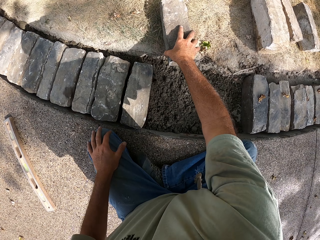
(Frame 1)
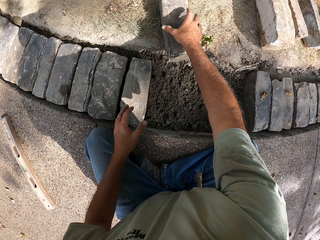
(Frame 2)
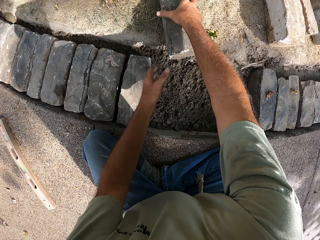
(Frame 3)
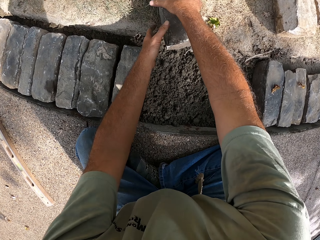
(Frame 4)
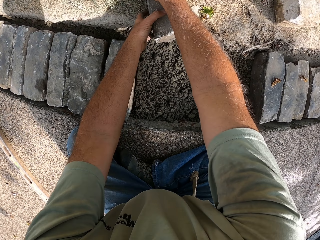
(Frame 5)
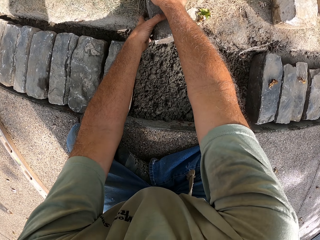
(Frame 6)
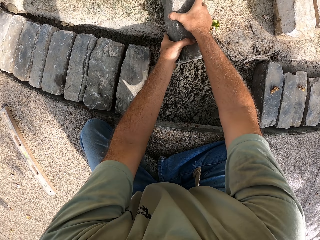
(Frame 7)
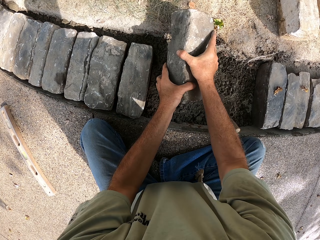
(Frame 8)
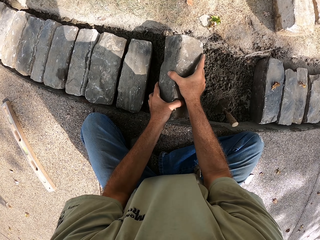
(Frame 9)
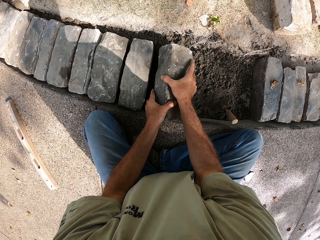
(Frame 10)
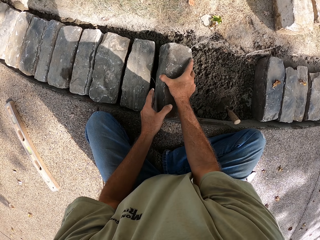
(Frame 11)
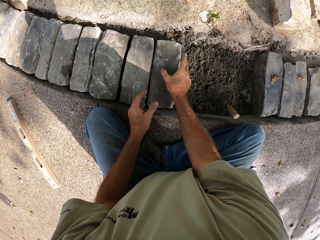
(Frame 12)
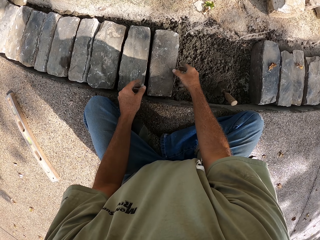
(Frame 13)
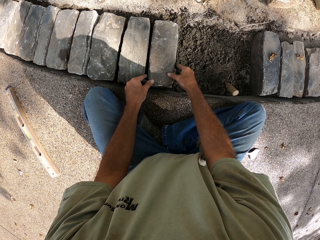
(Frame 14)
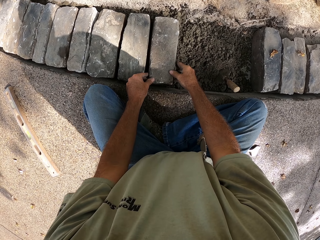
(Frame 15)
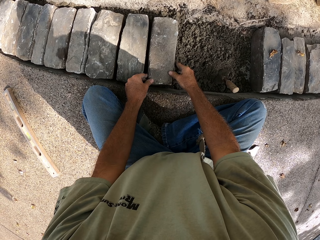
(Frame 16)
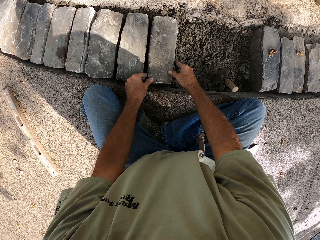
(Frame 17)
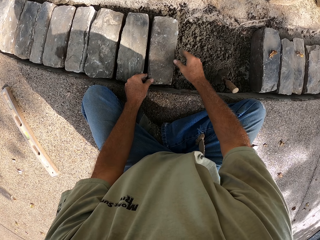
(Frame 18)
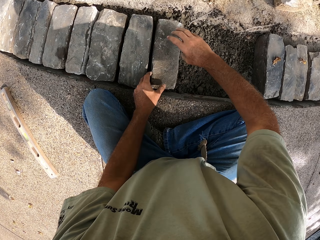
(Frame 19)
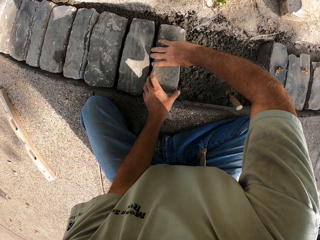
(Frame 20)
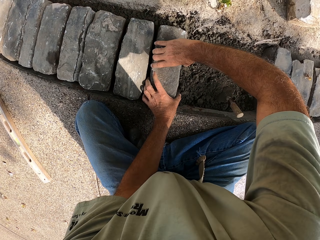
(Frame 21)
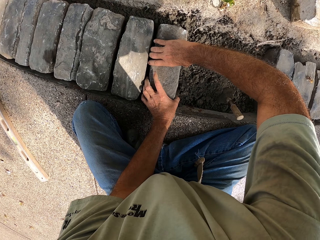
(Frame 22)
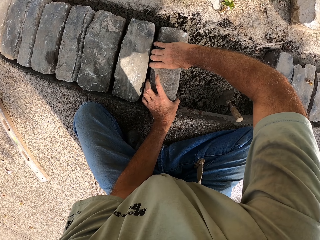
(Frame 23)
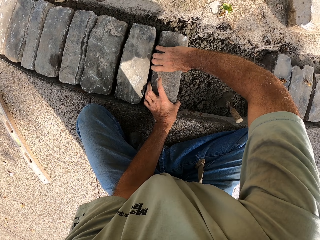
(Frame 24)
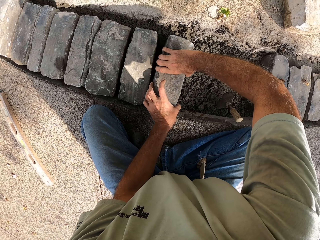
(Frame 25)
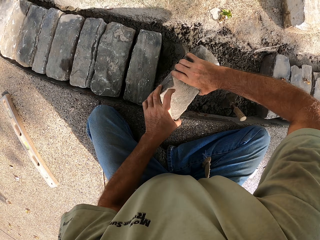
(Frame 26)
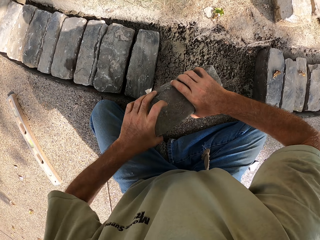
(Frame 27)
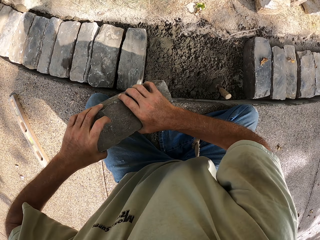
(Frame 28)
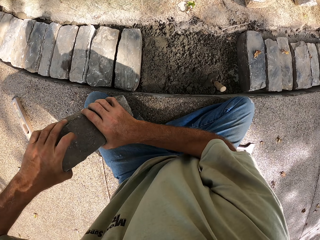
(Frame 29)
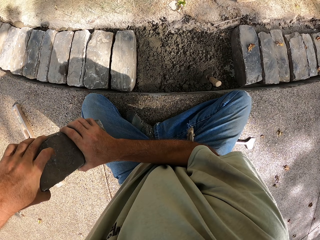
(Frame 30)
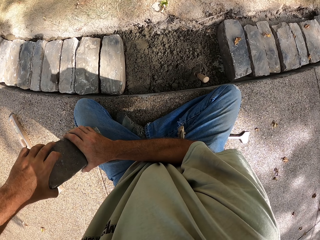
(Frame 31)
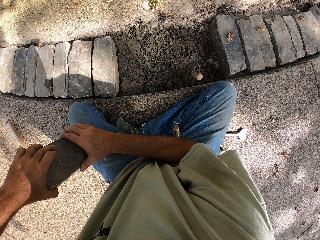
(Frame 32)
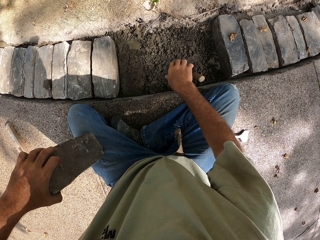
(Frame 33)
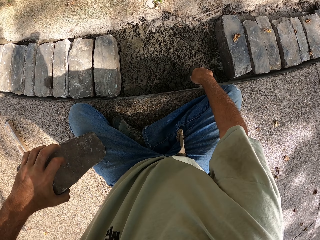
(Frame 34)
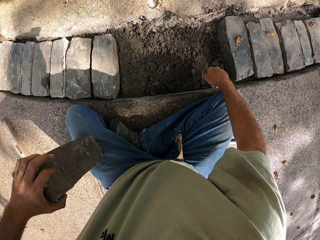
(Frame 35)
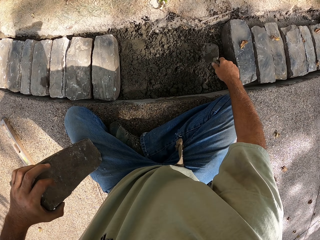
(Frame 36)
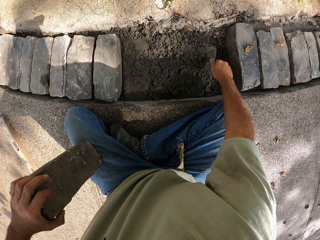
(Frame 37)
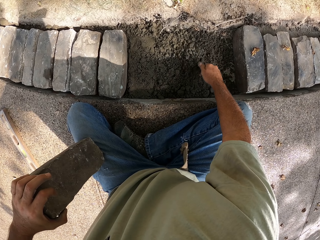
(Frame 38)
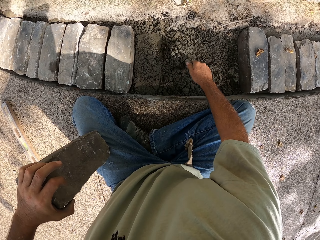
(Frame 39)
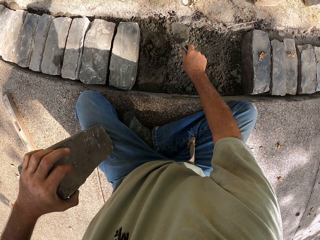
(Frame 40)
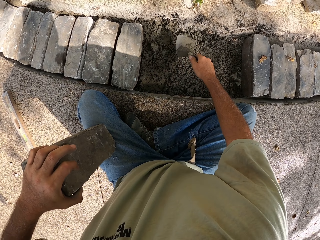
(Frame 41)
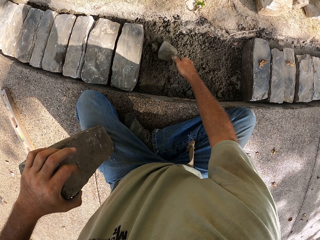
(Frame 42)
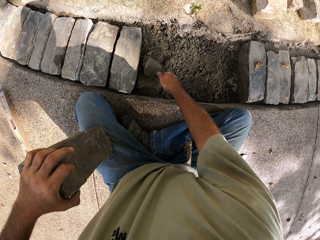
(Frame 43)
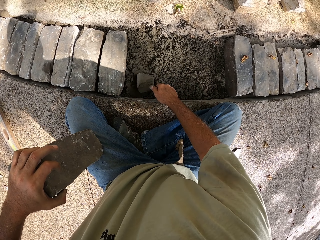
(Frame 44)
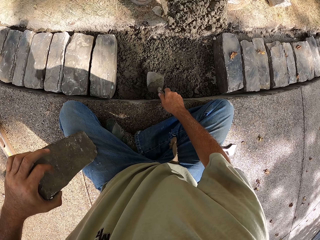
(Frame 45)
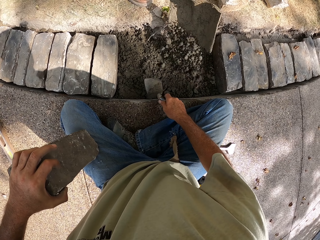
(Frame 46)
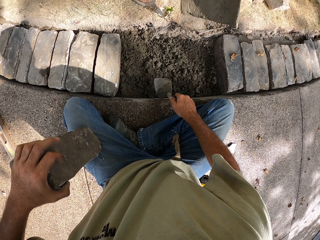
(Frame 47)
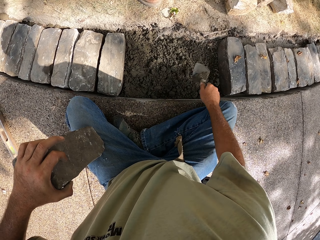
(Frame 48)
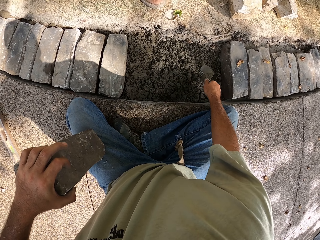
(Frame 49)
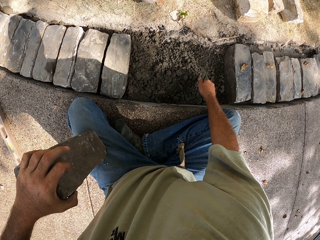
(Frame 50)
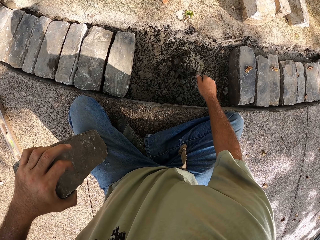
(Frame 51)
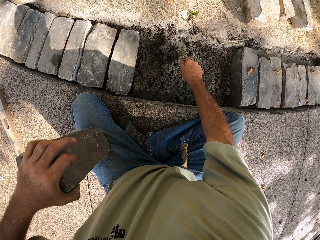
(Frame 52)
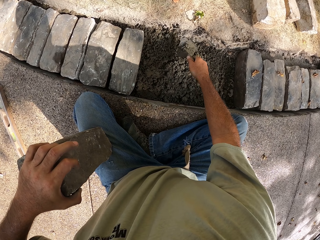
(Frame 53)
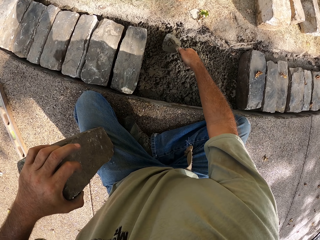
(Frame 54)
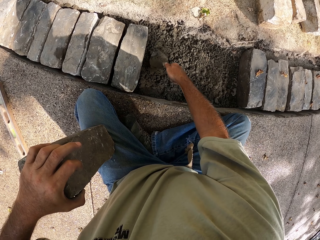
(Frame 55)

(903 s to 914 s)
The camera wearer puts the block on the concrete. They remove the block from the concrete. They flatten the concrete with the trowel. They gather the concrete.

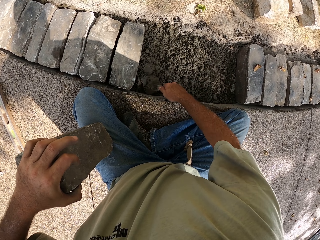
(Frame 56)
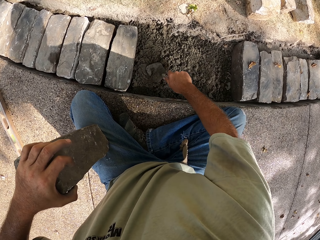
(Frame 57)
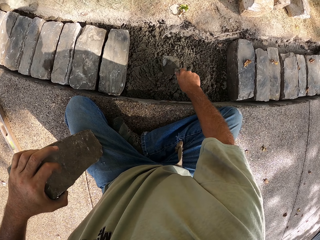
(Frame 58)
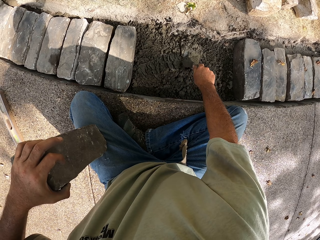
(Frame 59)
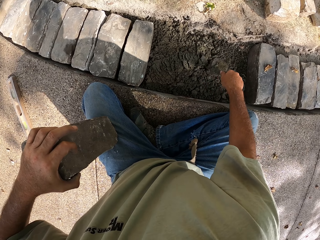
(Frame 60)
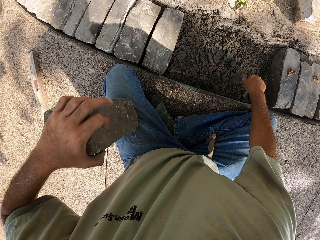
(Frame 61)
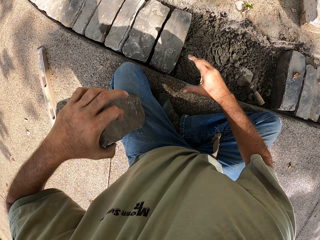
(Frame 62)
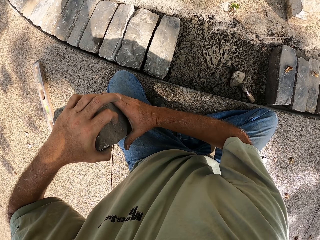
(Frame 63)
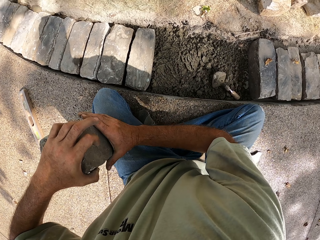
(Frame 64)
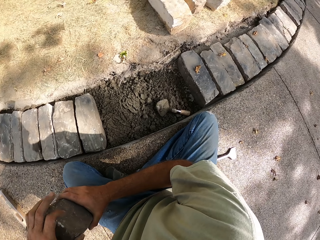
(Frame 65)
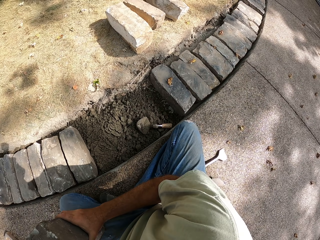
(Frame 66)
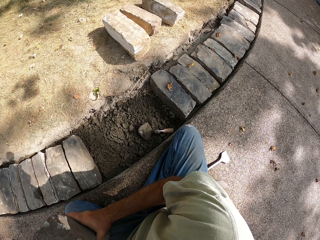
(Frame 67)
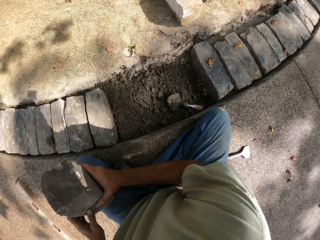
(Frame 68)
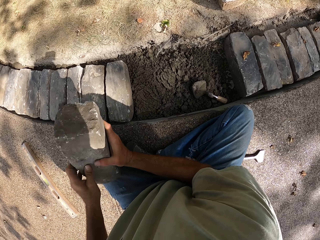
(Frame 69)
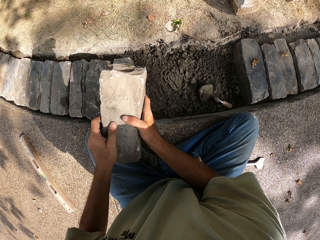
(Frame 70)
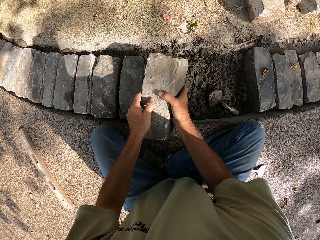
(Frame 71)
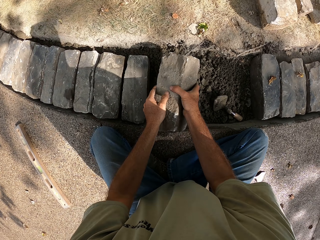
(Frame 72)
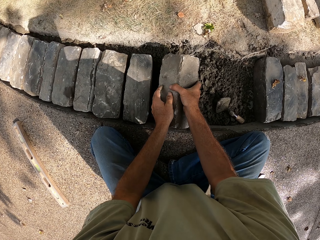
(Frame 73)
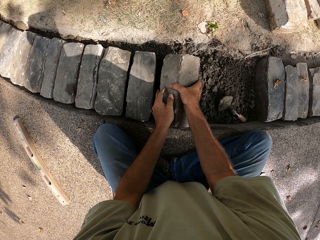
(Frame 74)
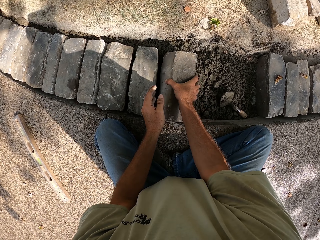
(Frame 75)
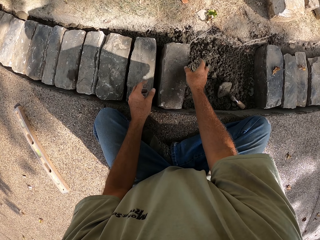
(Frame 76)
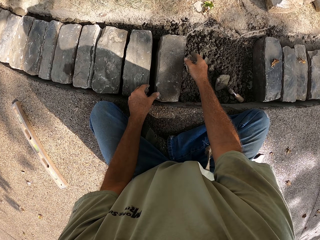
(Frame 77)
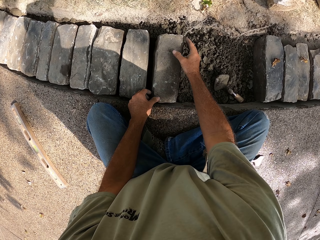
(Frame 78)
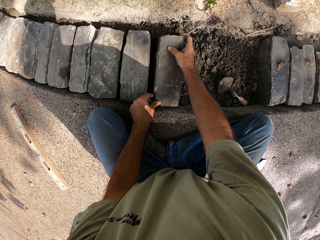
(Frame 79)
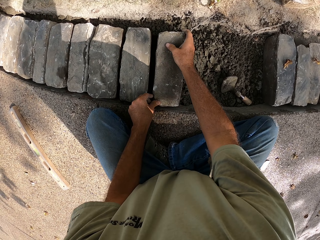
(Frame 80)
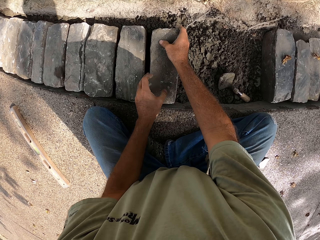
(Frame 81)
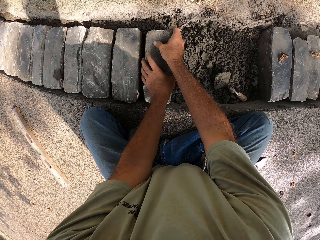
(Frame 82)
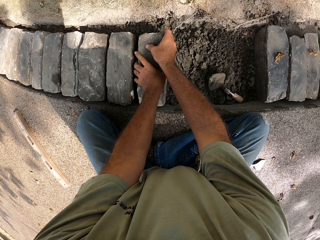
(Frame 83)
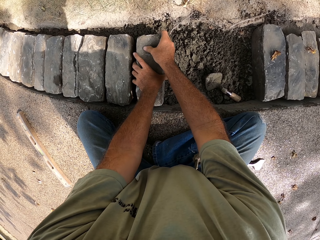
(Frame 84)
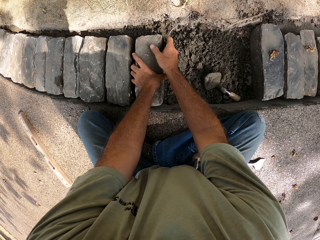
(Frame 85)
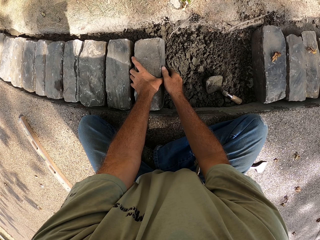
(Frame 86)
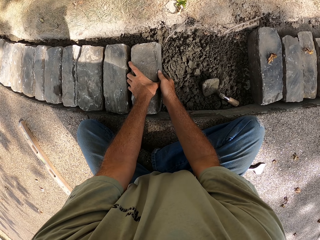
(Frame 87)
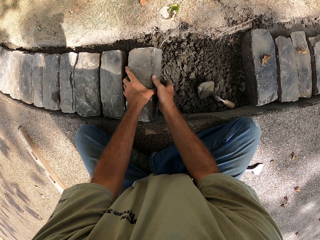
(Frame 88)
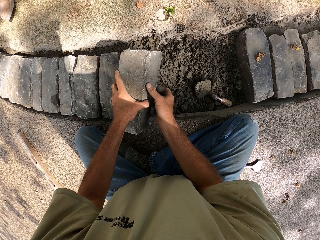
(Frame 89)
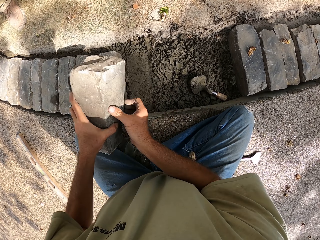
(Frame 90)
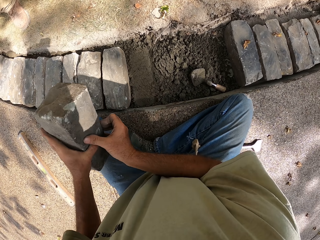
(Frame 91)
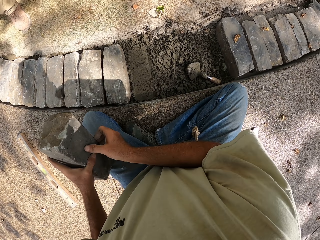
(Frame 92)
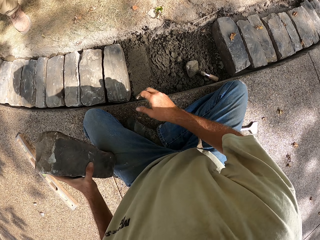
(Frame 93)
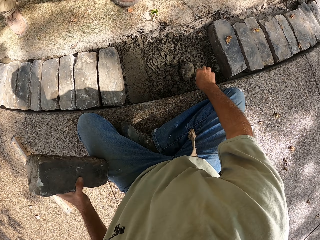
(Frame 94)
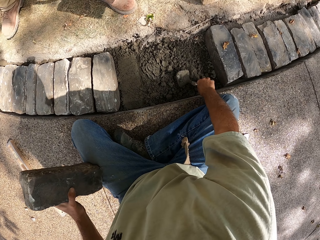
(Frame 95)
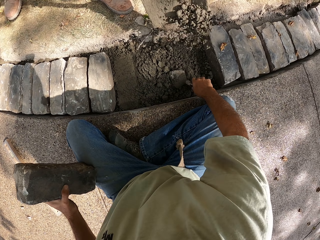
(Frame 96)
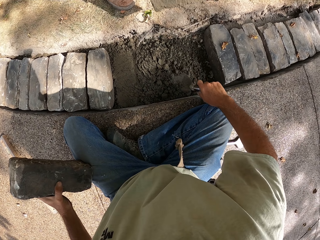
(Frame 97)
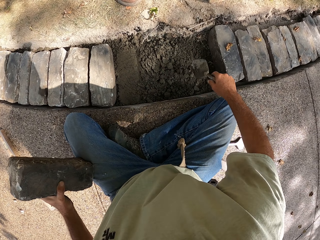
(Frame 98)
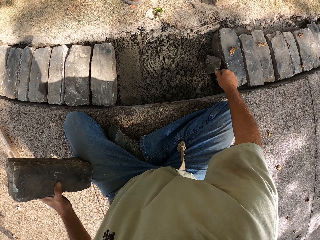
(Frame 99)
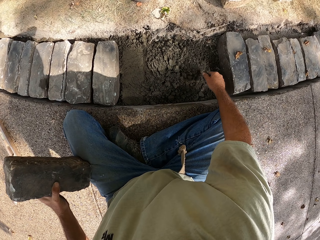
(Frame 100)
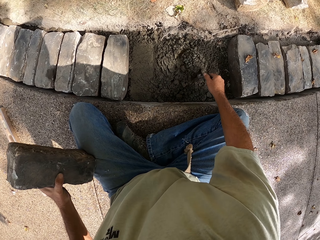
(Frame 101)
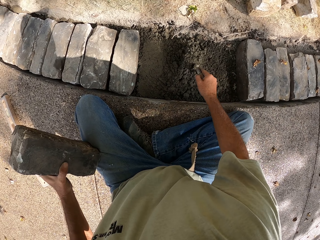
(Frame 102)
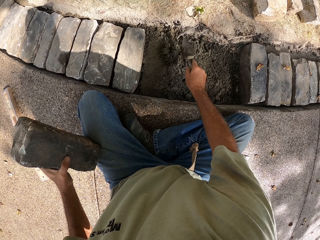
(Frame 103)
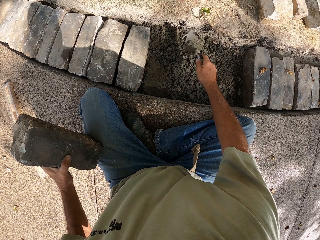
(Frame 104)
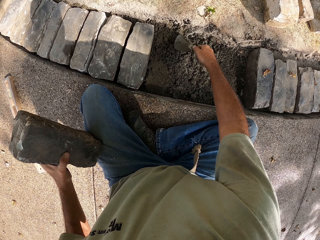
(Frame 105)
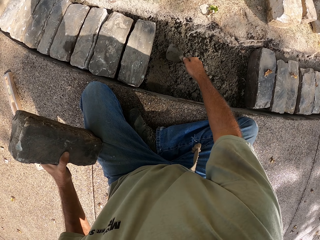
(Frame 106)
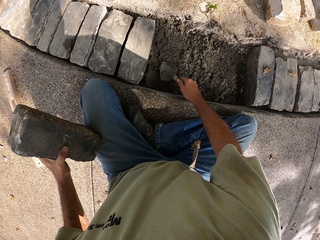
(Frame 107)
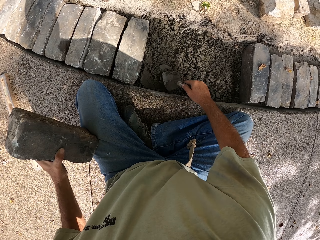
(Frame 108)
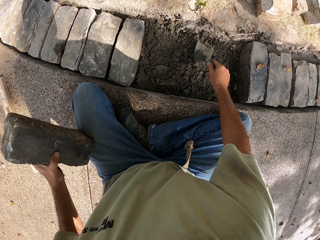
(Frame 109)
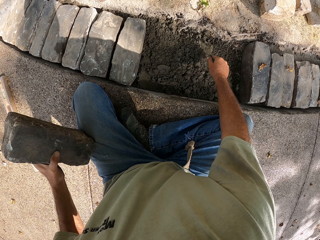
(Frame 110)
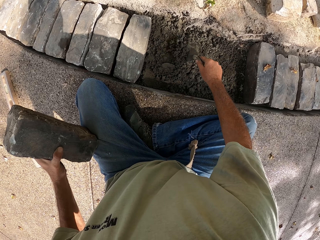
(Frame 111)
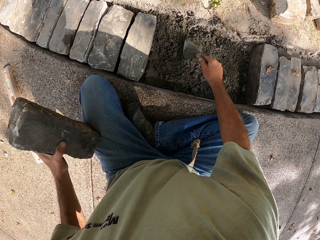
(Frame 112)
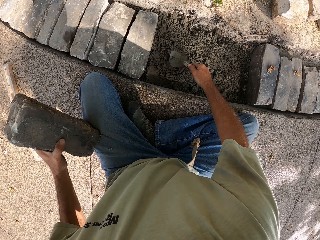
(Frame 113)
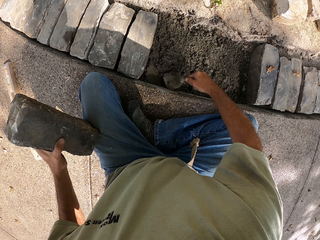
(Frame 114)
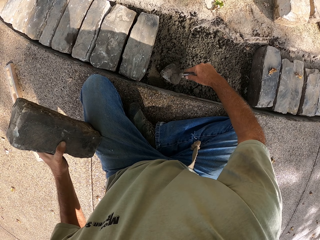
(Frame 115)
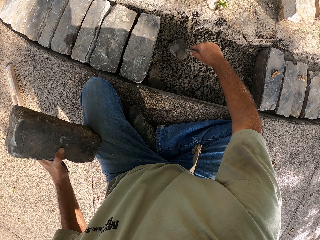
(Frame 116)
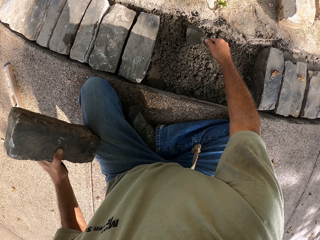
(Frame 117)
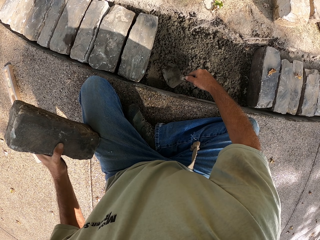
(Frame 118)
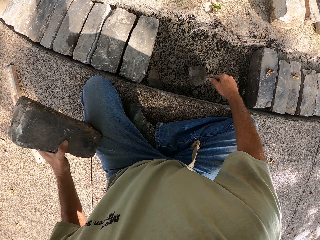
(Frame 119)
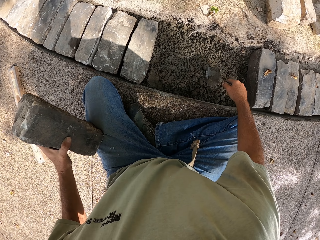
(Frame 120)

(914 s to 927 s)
The camera wearer puts the trowel on the concrete. He puts the block on the concrete. He removes the block from the concrete. He picks up the trowel with his right hand. He gathers the concrete. He flattens the concrete with the trowel.
